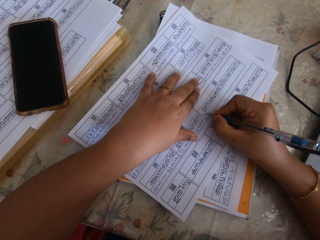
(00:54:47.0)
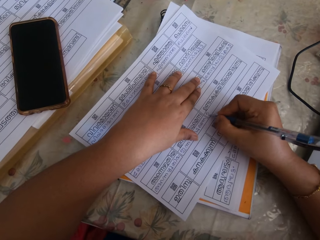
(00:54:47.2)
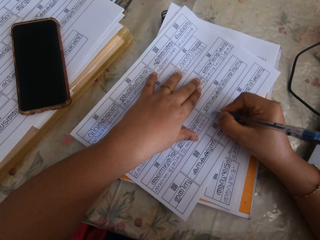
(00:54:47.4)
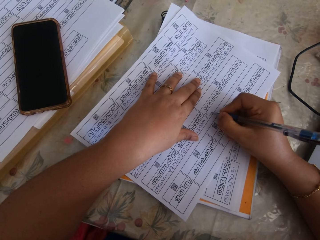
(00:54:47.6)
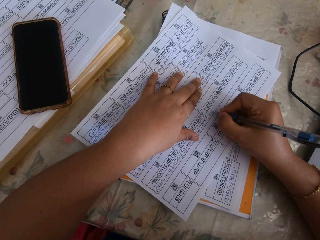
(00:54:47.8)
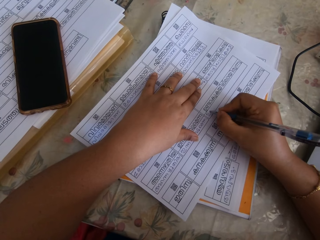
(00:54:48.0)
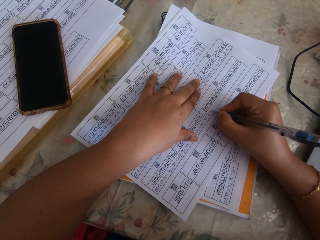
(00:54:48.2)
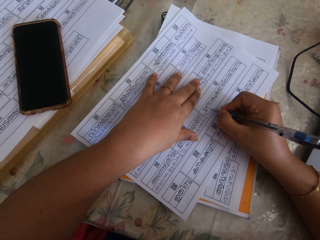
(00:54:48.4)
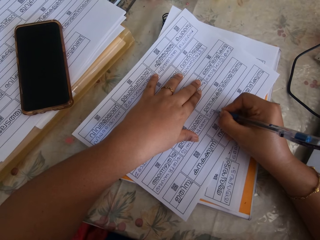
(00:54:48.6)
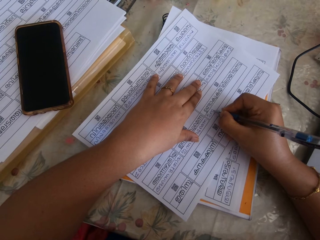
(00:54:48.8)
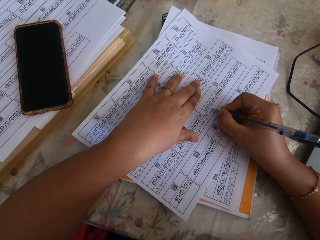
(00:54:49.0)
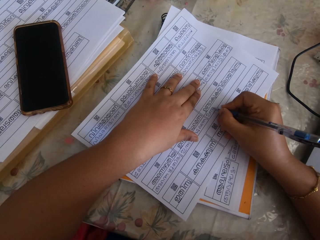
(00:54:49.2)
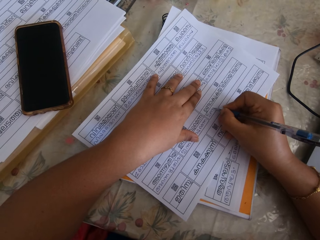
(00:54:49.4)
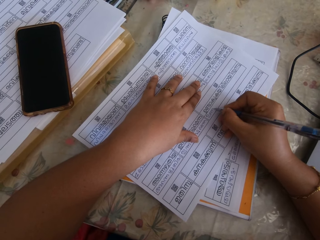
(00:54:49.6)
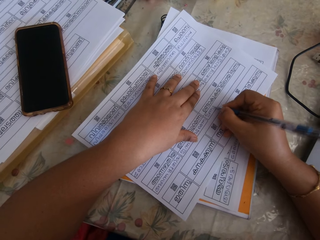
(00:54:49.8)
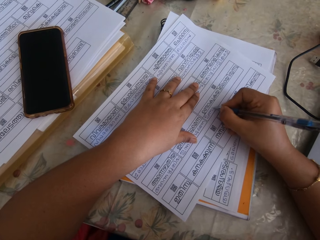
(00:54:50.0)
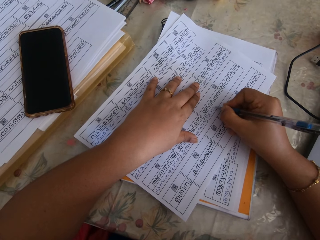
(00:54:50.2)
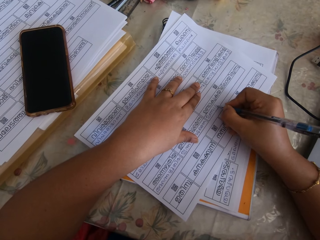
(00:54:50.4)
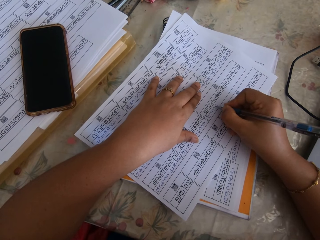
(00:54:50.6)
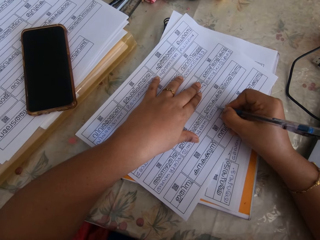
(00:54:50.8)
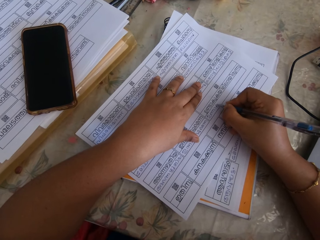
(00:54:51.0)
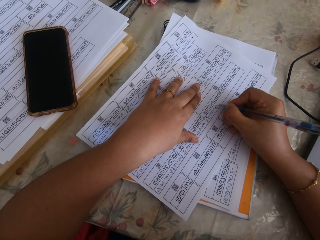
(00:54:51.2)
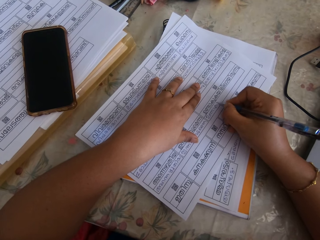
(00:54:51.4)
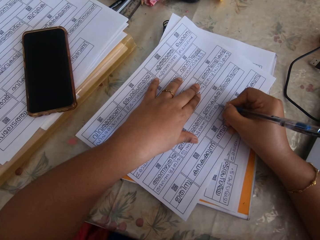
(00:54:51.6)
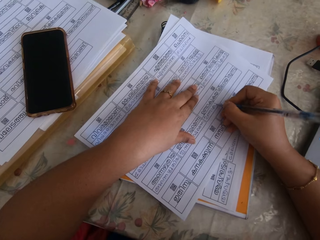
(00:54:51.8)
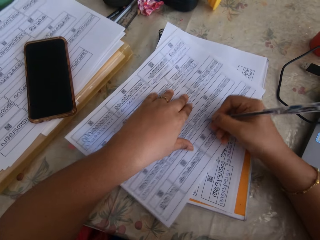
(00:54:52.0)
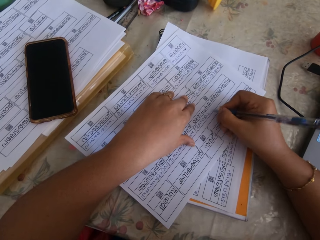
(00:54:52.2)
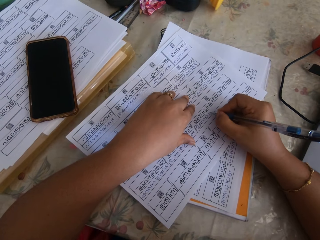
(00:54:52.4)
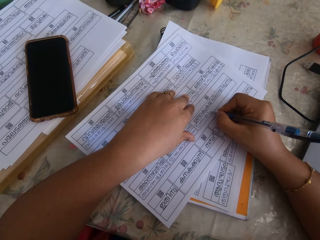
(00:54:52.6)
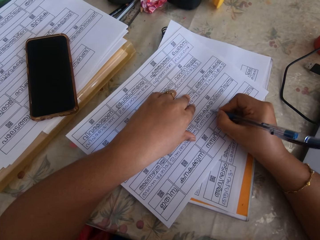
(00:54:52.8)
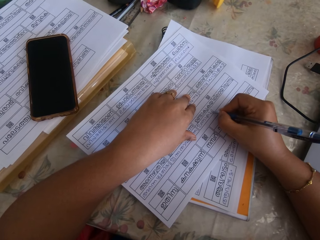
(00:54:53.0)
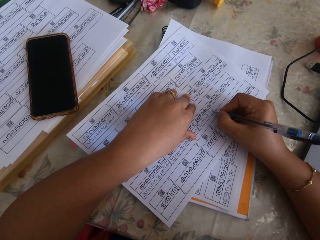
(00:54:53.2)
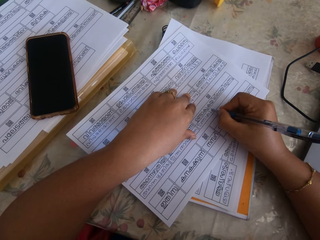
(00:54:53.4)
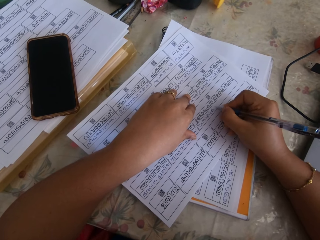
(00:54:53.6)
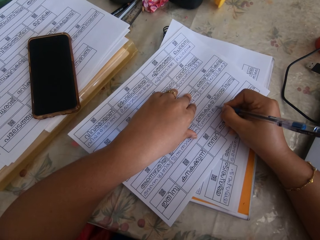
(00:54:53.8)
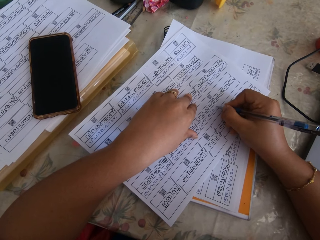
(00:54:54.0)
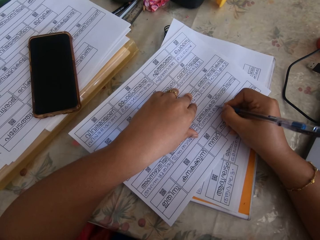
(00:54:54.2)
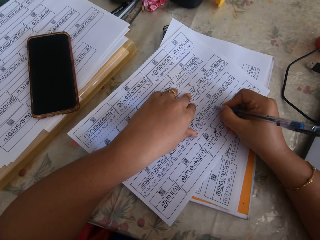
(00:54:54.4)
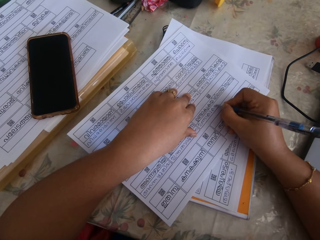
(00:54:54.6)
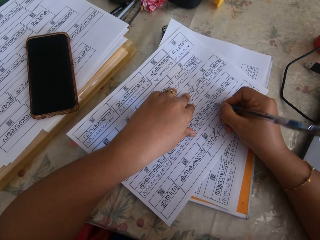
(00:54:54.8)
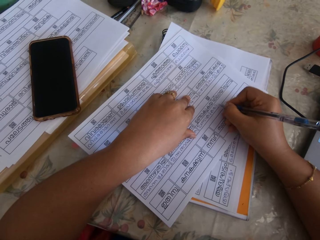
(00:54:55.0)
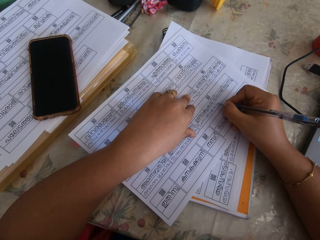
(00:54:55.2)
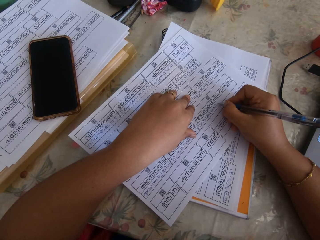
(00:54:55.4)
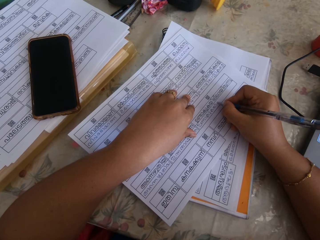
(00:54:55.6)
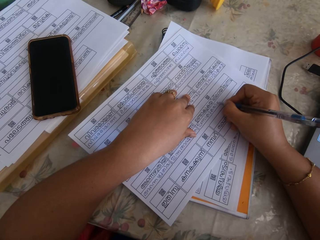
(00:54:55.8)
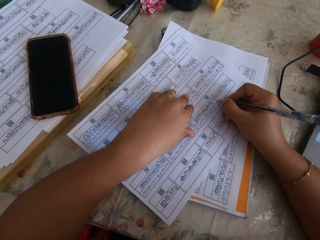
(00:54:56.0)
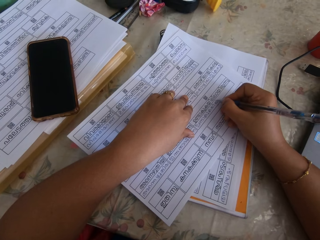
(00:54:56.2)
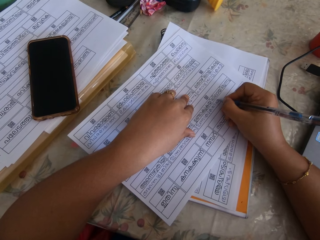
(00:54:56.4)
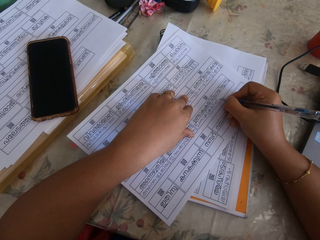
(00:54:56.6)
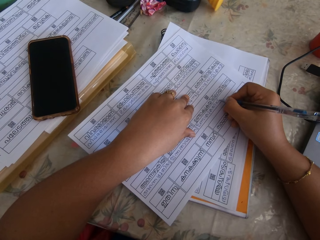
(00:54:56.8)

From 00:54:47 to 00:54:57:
The camera wearer writes on the paper with the pen in the right hand. She moves the paper with her right hand. She writes on the paper with the pen in the right hand.

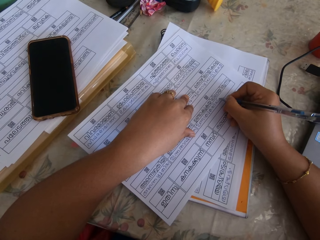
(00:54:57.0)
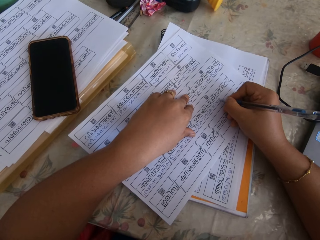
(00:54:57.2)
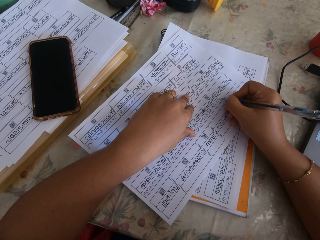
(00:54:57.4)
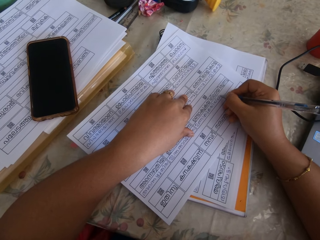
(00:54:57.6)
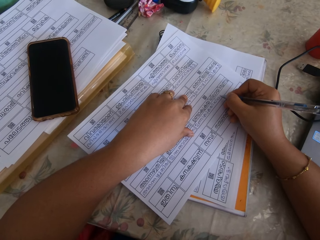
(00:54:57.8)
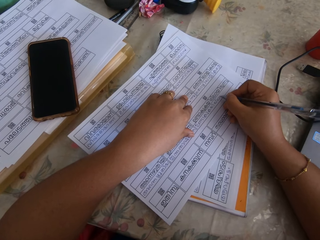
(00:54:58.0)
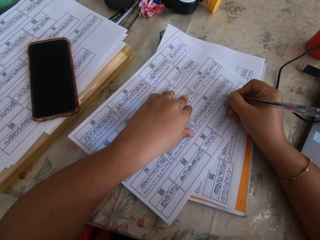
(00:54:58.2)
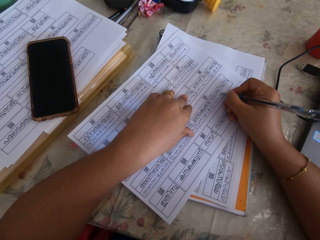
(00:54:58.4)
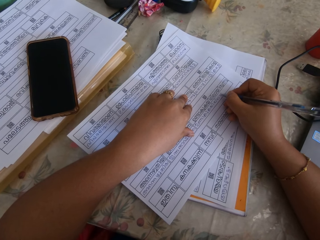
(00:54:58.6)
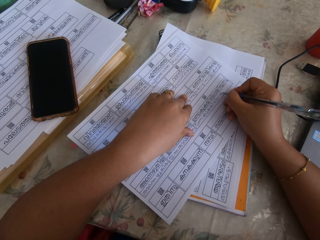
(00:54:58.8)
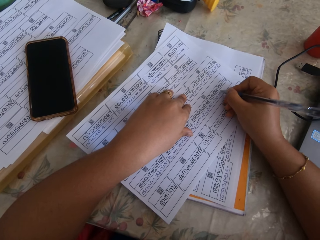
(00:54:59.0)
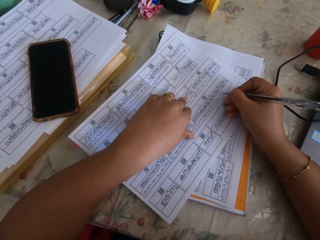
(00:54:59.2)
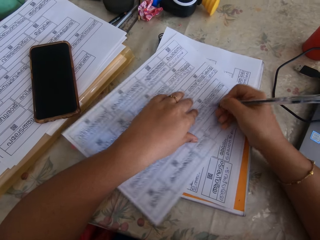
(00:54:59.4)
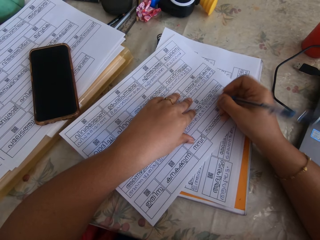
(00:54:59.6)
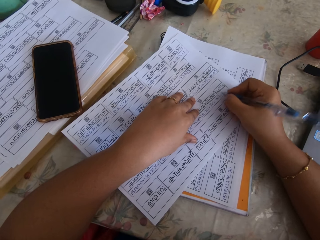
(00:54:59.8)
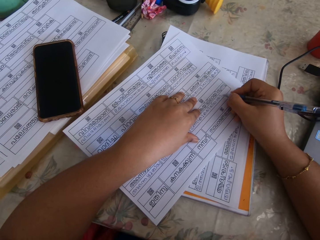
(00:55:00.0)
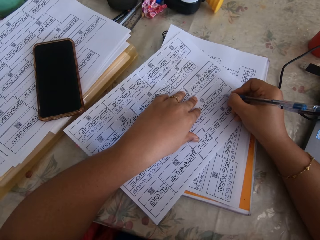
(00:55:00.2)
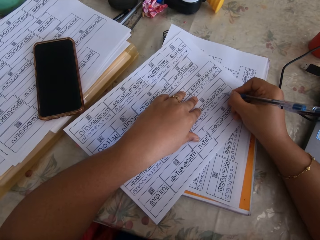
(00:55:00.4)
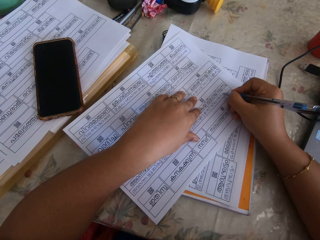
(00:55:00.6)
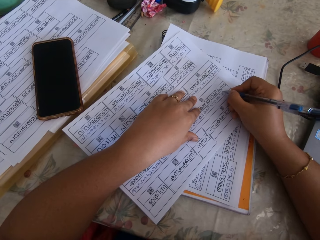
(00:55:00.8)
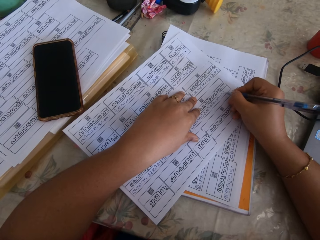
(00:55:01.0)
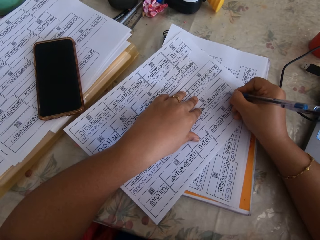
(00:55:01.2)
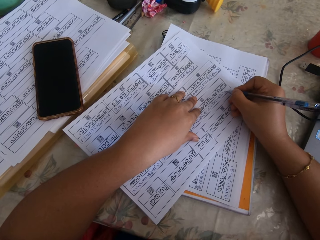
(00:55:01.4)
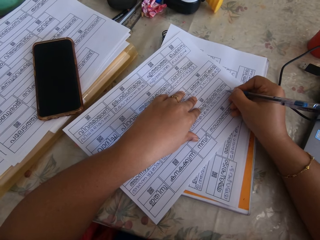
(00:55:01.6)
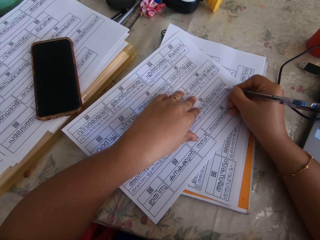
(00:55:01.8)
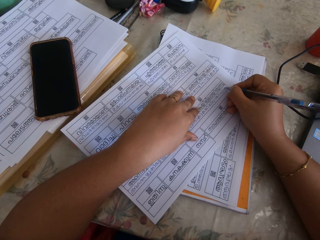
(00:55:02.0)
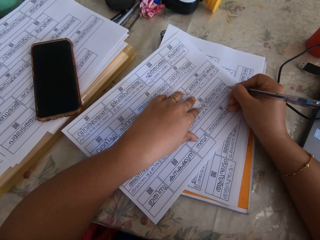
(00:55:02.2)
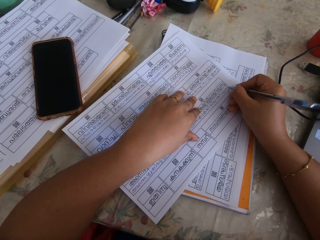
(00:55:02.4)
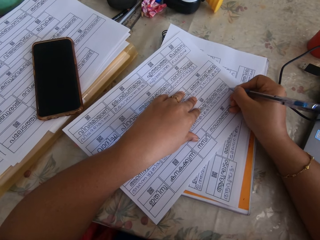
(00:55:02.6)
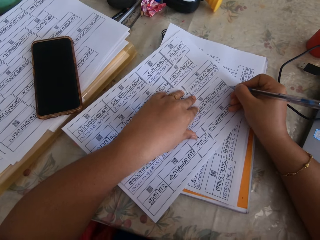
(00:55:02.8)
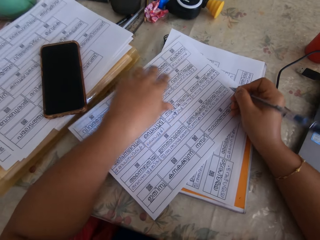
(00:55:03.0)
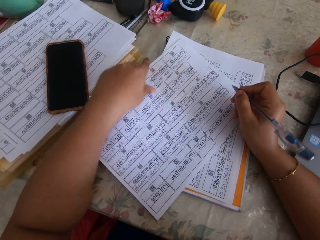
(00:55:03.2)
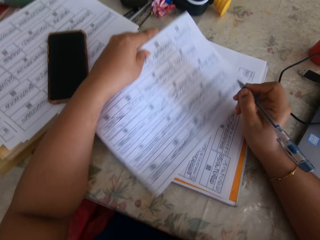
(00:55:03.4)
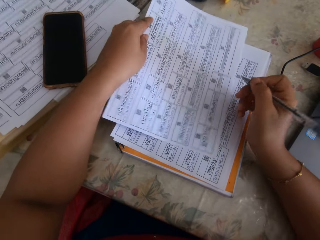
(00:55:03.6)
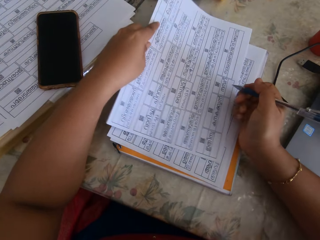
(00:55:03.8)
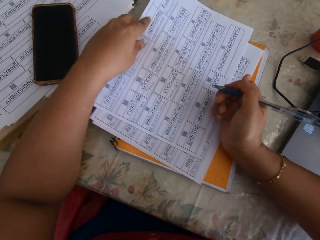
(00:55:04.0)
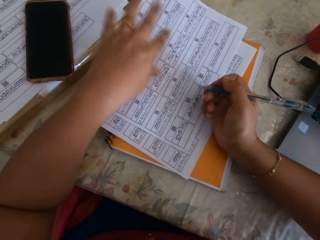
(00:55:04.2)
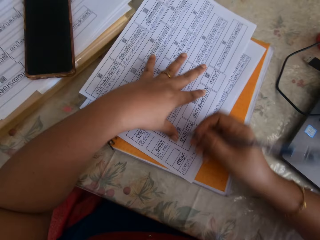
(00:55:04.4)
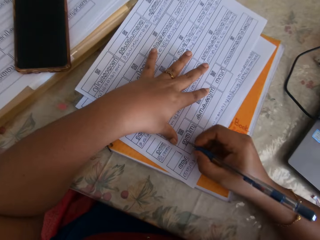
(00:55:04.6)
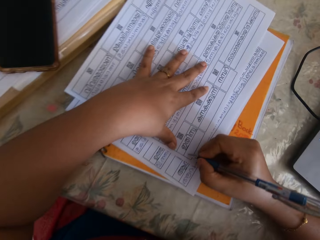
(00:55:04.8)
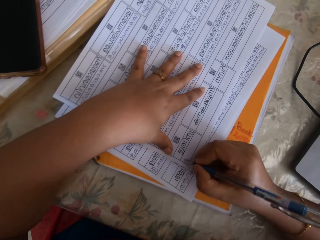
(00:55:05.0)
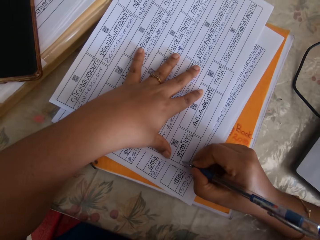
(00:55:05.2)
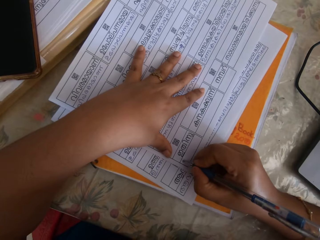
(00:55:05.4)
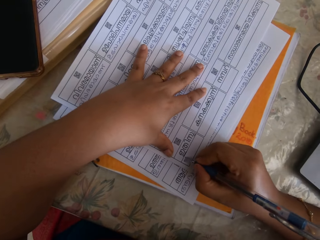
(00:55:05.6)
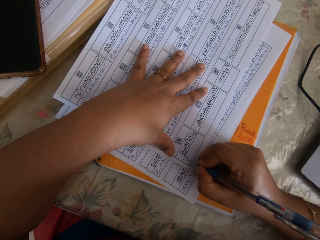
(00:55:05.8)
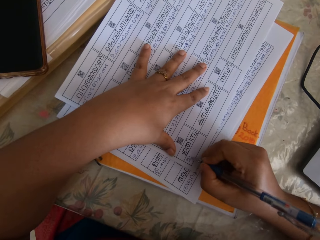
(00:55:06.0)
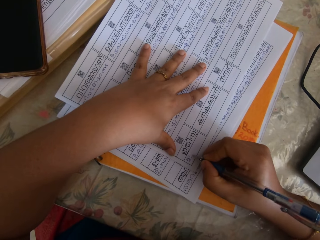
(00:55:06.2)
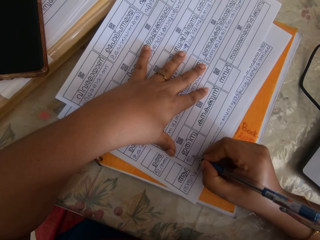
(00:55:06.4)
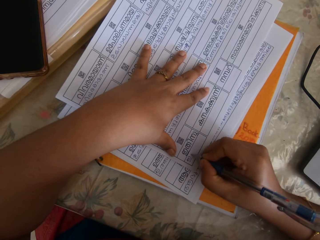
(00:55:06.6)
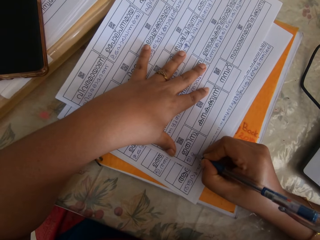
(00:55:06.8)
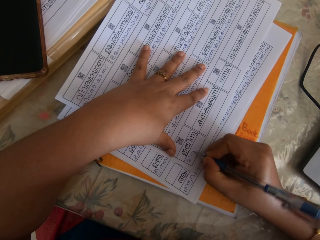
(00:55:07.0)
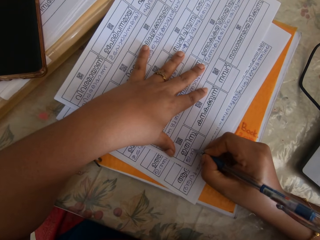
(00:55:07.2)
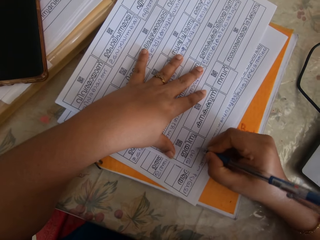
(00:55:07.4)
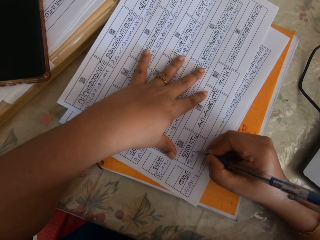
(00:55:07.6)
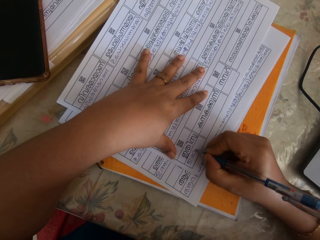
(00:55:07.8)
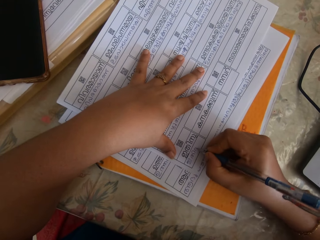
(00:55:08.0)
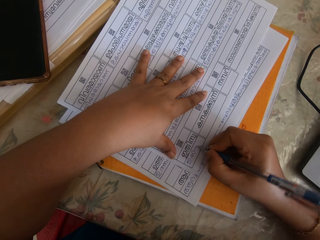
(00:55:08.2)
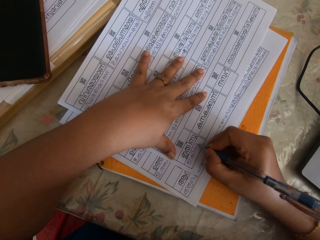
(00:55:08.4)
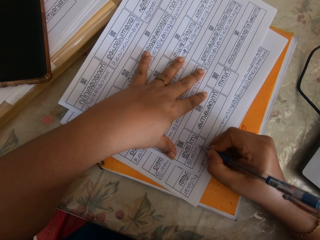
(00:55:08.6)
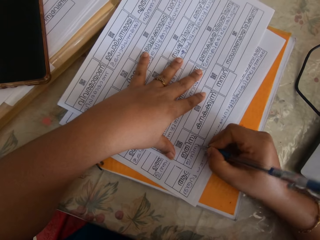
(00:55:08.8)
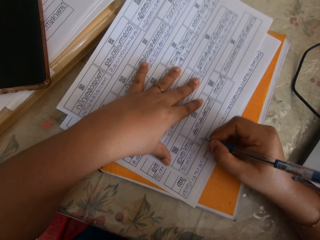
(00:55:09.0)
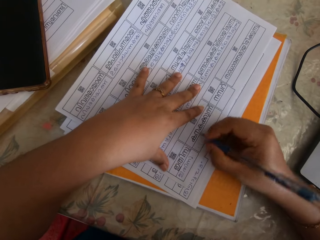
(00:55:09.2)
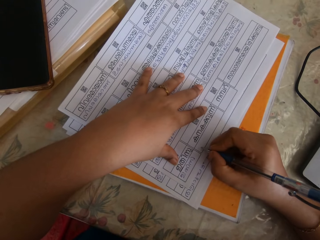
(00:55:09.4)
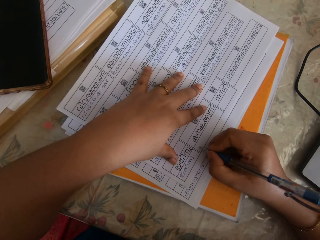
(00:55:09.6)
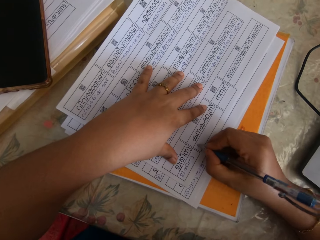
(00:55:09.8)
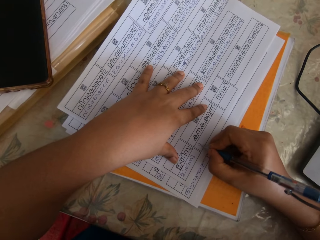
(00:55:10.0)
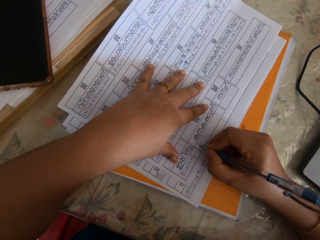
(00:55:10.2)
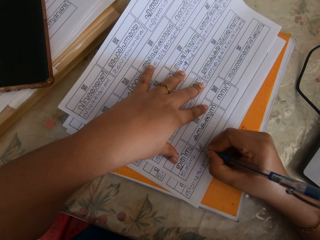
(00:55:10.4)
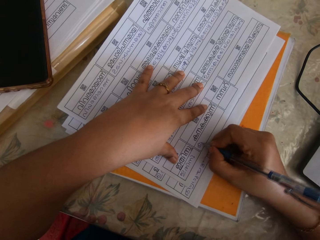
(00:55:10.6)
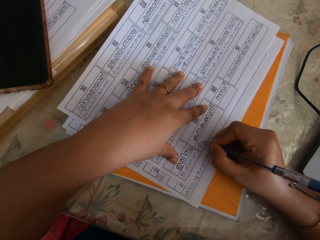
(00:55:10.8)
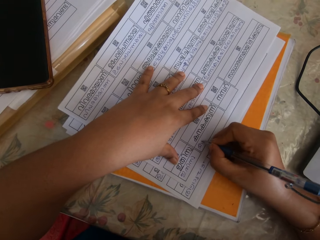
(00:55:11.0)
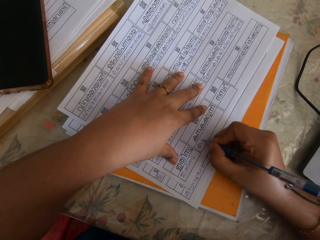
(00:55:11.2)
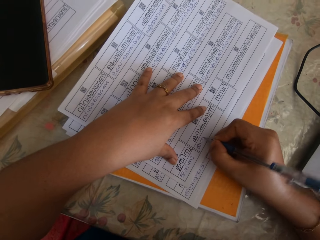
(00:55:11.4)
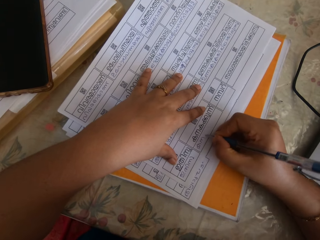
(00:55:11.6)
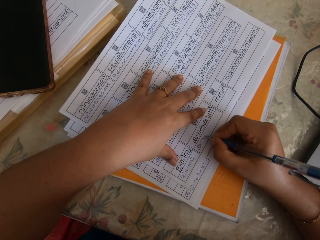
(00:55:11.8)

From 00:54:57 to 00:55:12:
The camera wearer moves the paper with her right hand. She writes on the paper with the pen in the right hand. She moves the paper on the book with her left hand. She writes on the paper with the pen in the right hand. She moves the paper. She writes on the paper.
